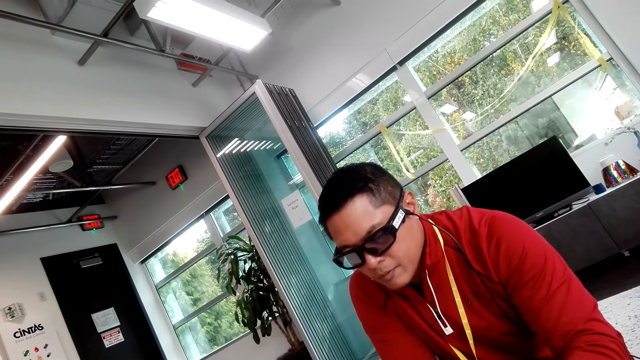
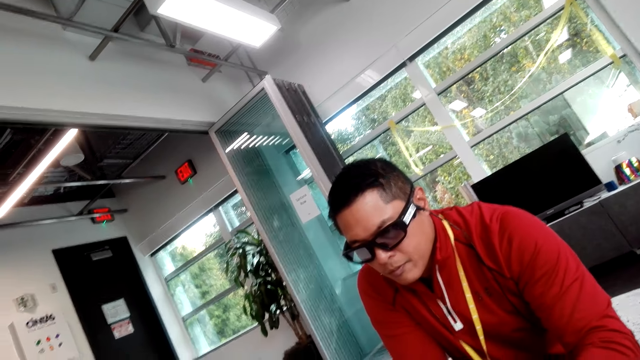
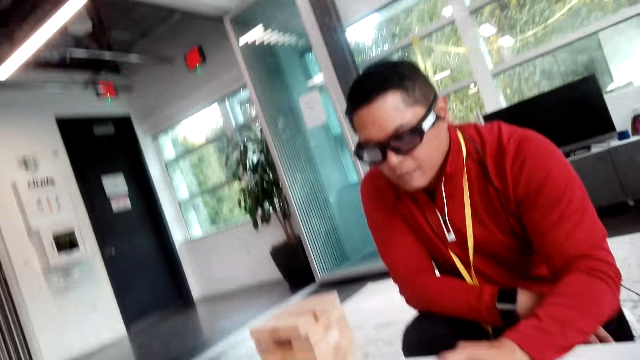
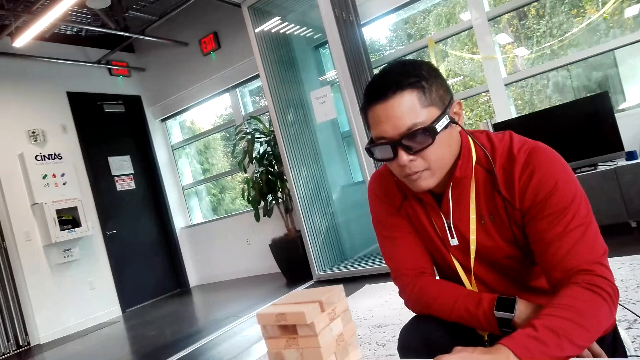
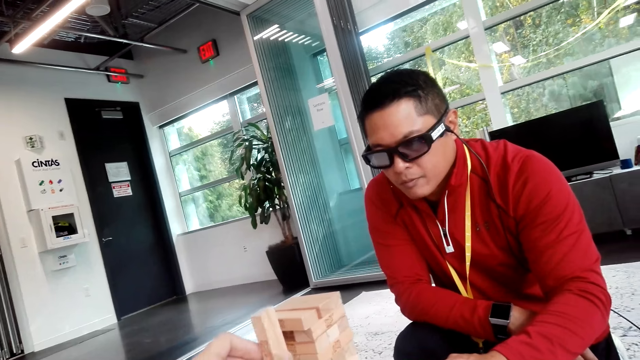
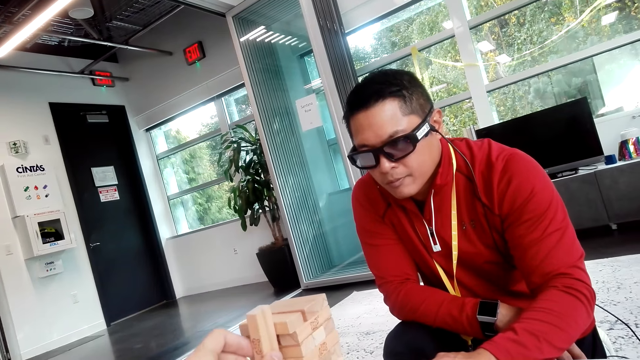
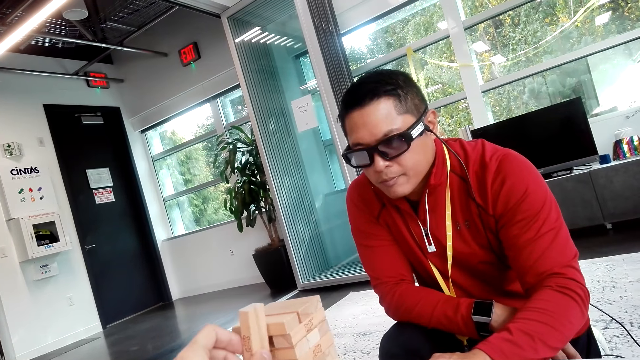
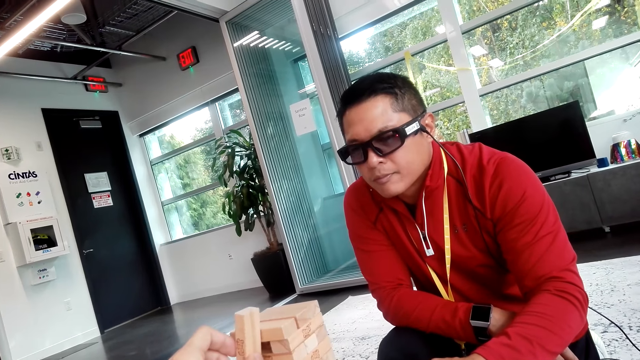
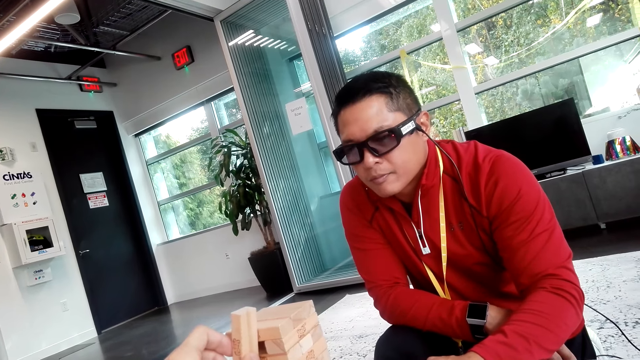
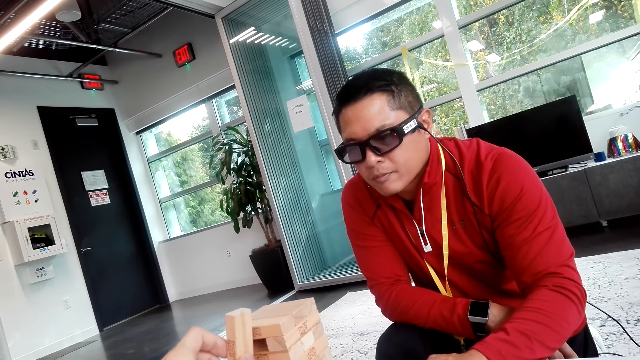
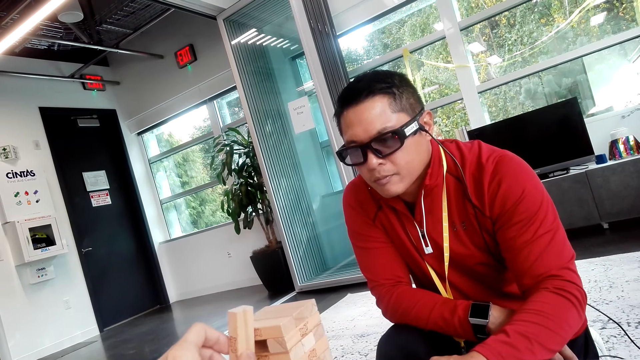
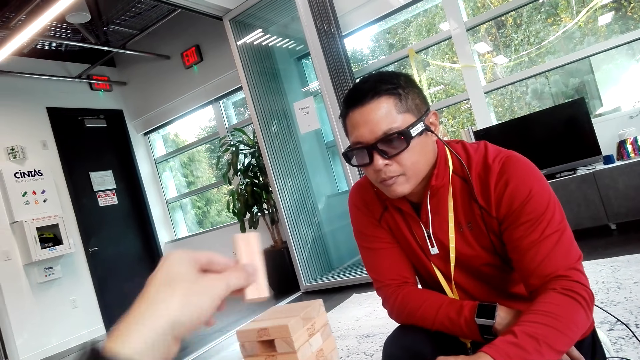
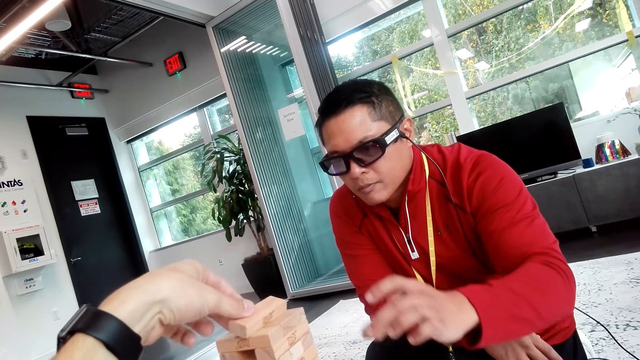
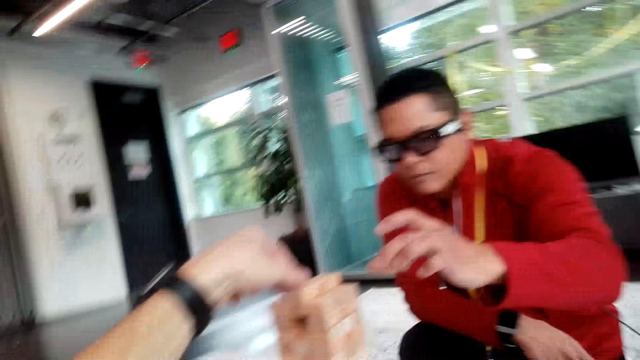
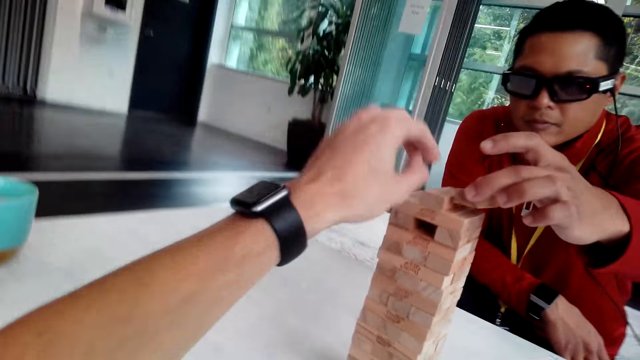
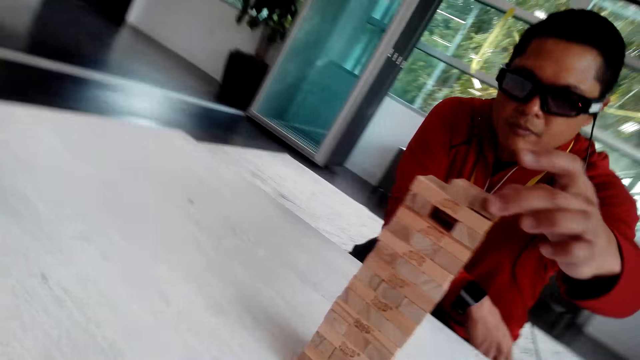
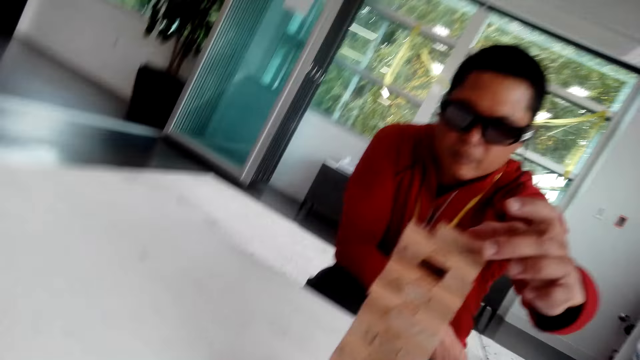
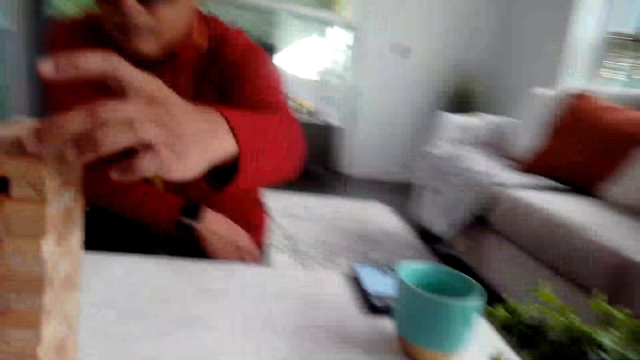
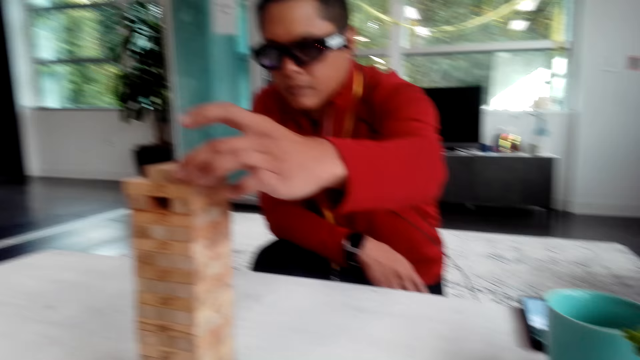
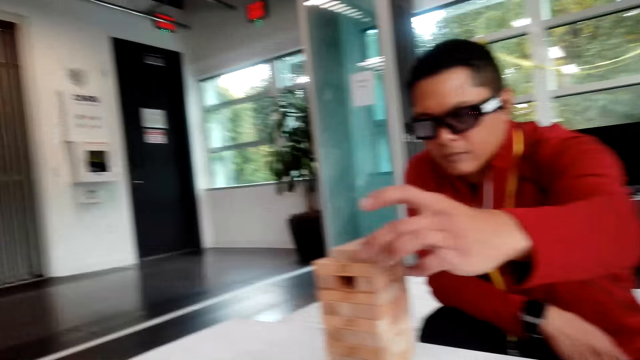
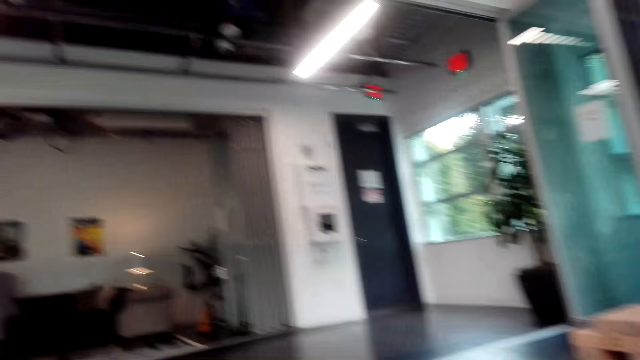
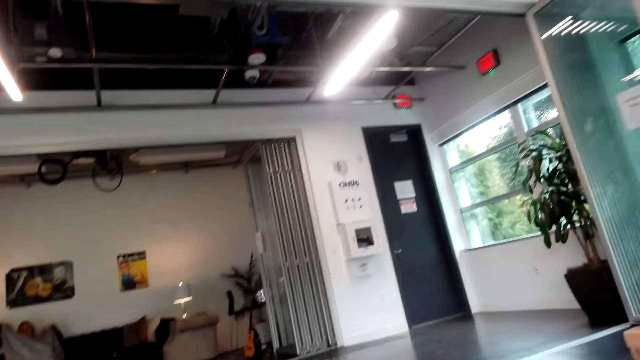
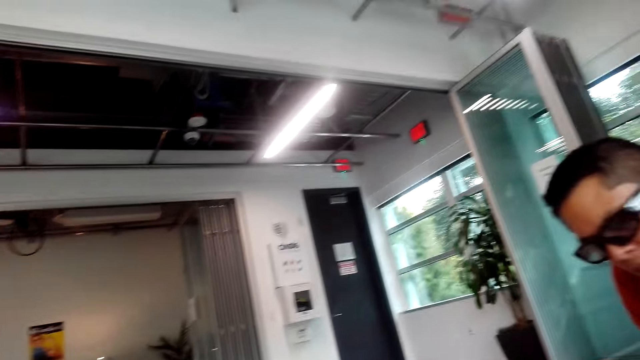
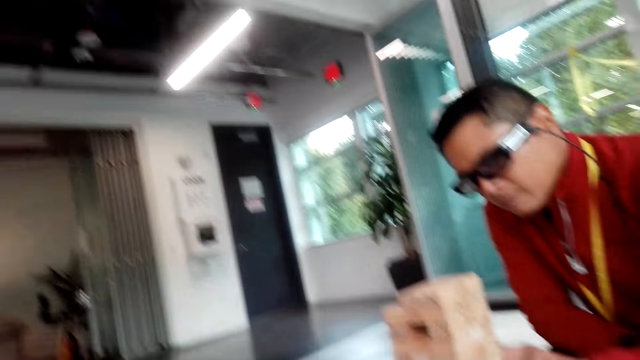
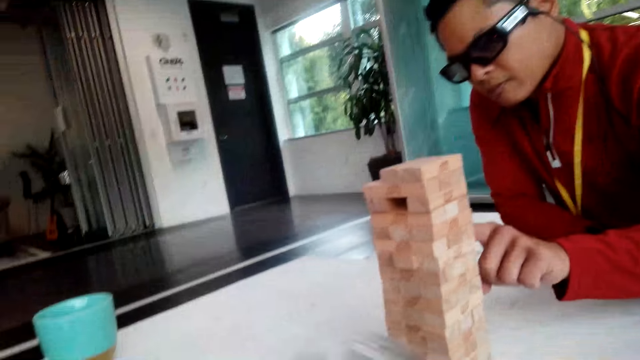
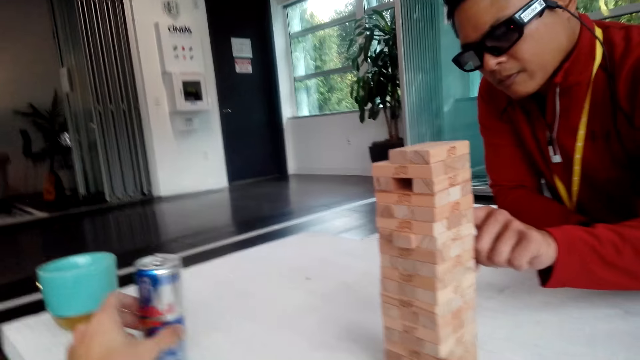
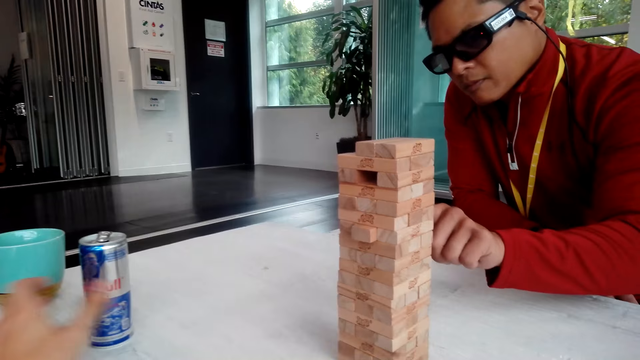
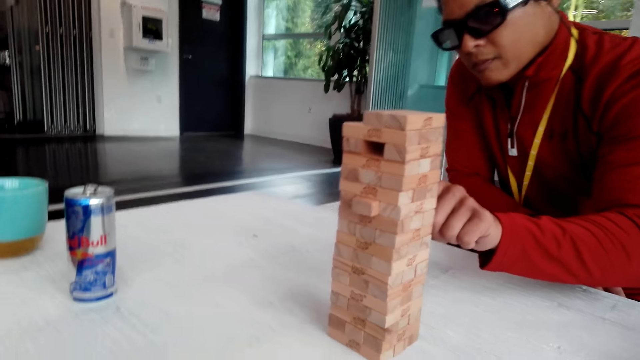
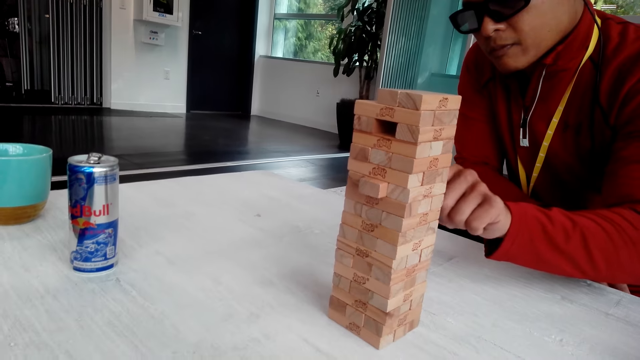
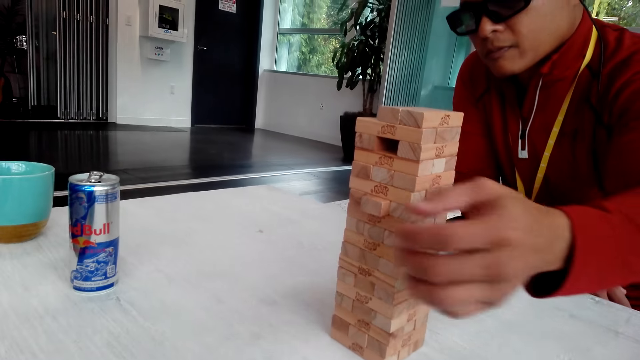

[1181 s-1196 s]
The camera wearer aligns the wooden blocks or jenga. They hold the jenga, fix the jenga and put the wooden block on top of the tower. A man puts the wooden block on top of the tower. The camera wearer looks on the other side. The man pulls the jenga. The camera wearer moves the can.

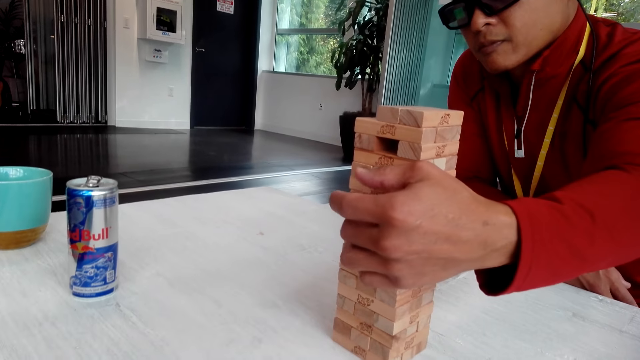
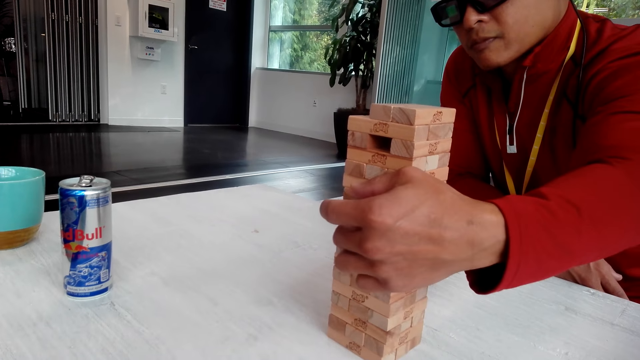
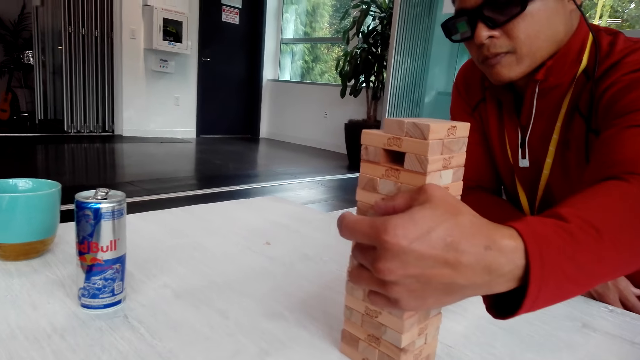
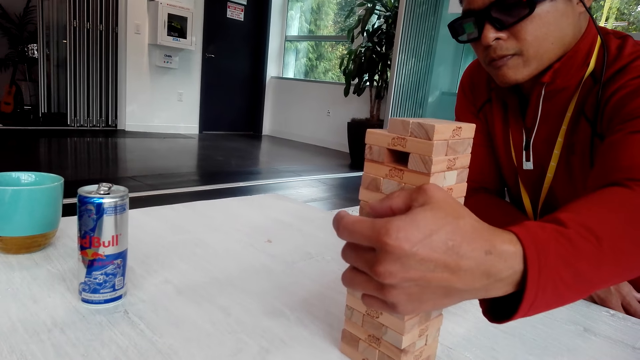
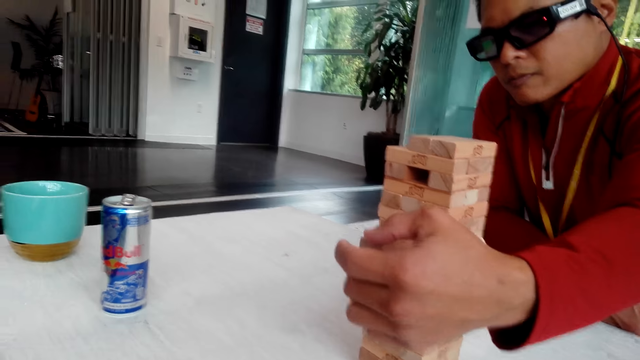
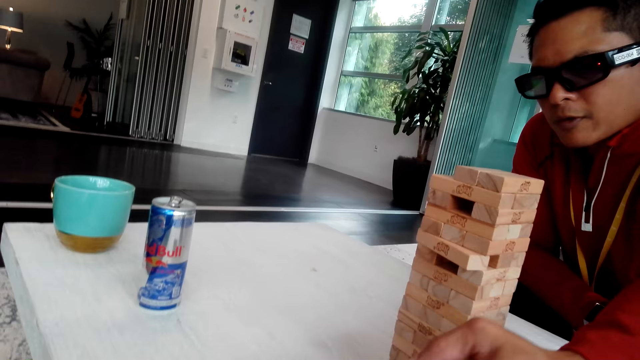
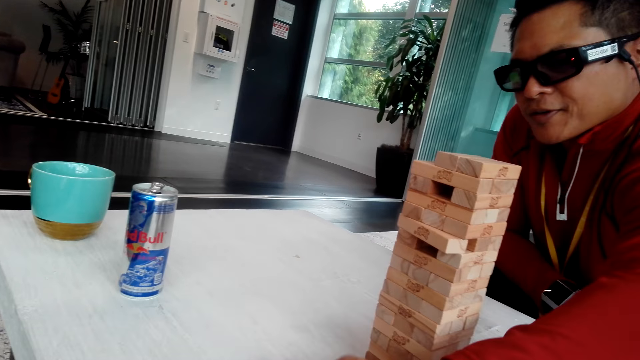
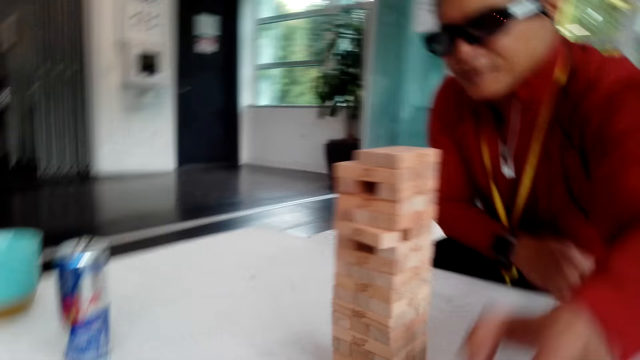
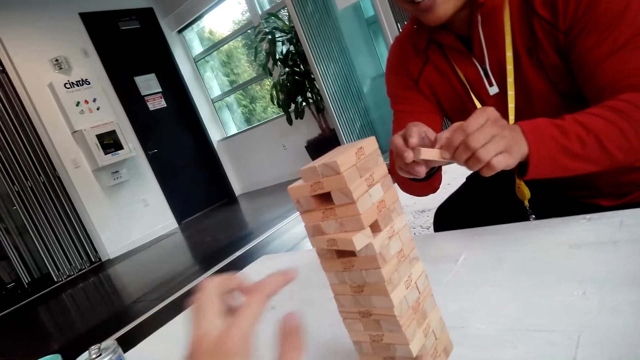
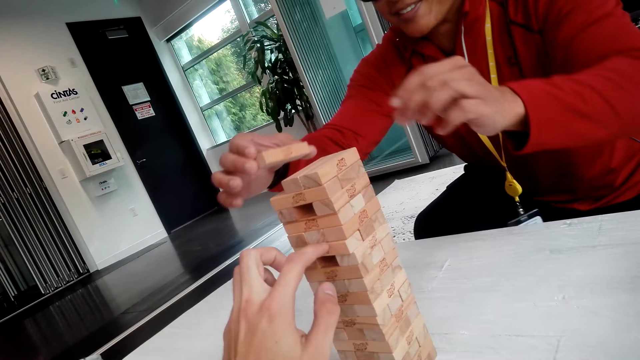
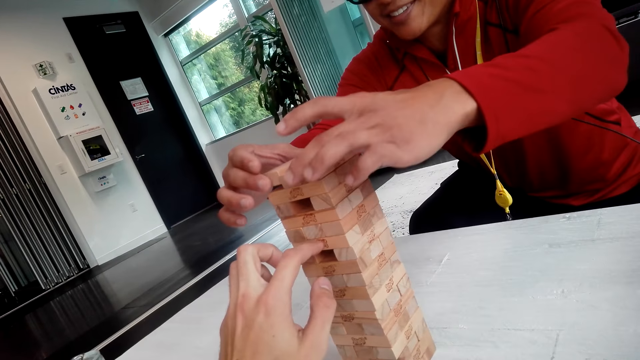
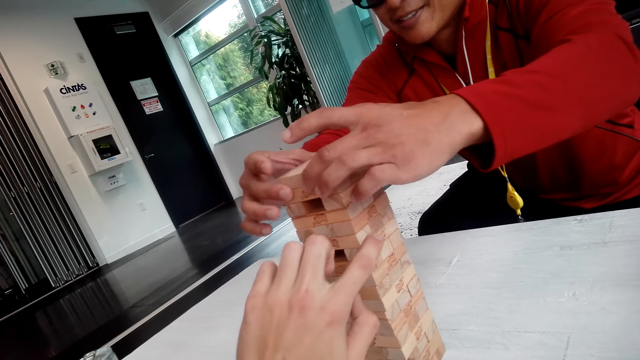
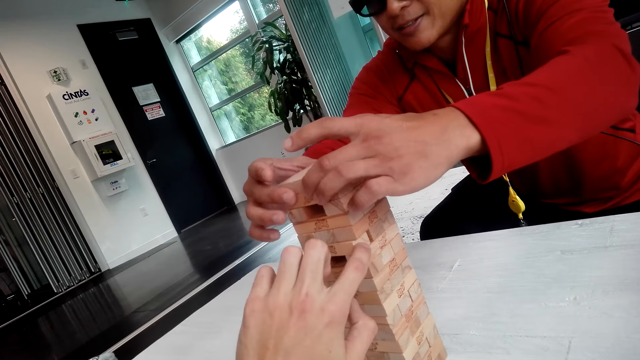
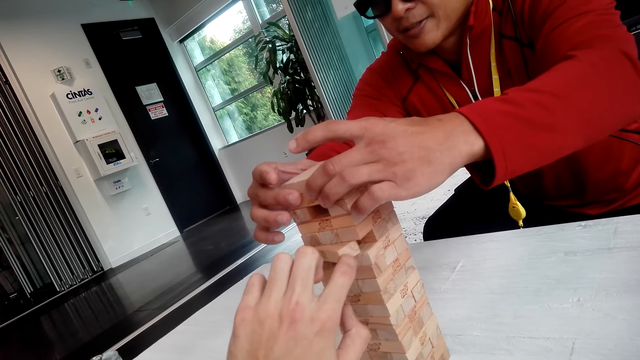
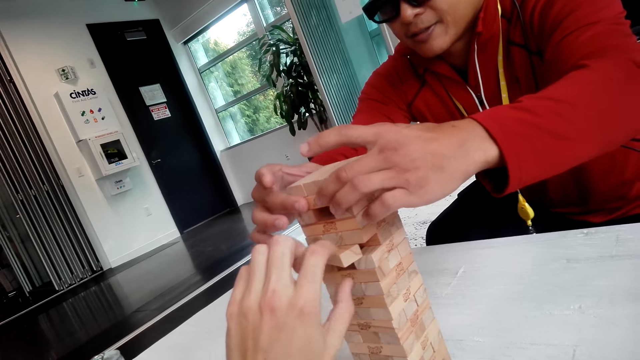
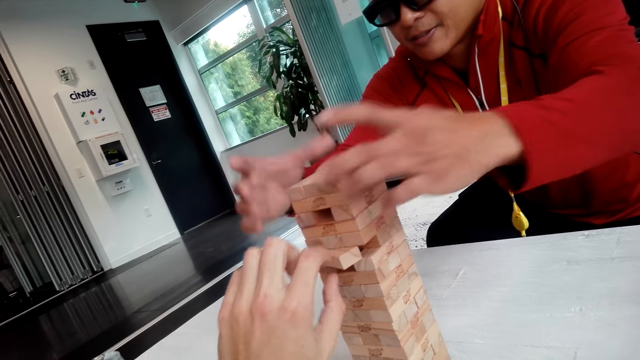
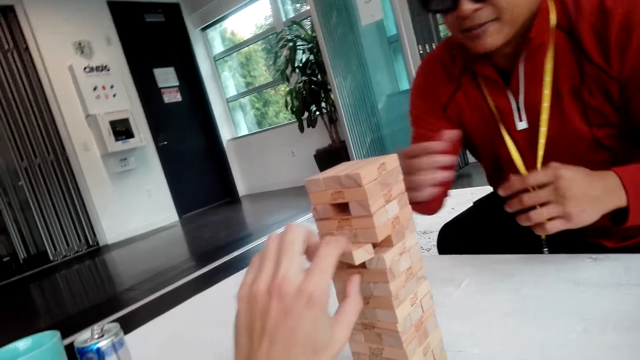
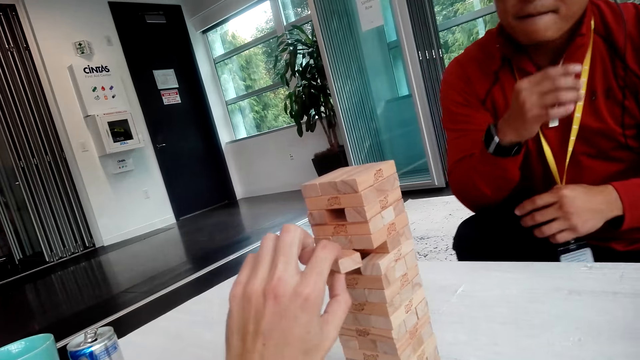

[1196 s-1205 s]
A man pulls the wooden block or jenga, takes the jenga and drops the jenga. The man puts the wooden block on top of the tower. The camera wearer fixes the jenga and removes the jenga.
